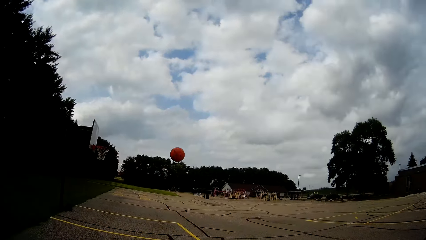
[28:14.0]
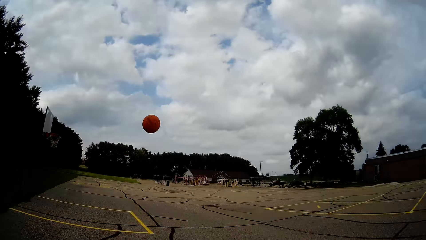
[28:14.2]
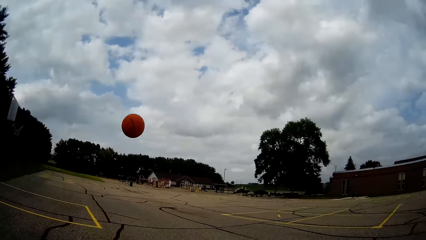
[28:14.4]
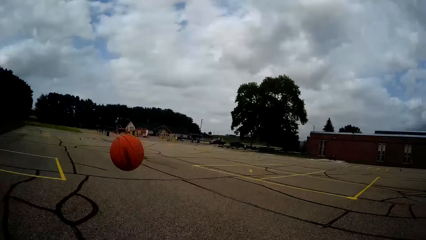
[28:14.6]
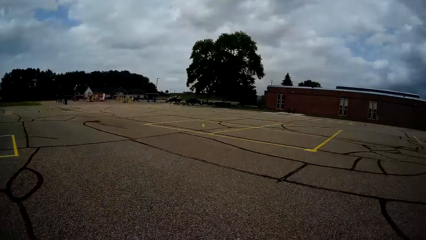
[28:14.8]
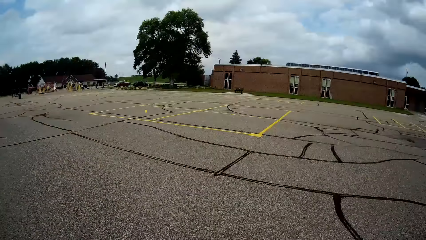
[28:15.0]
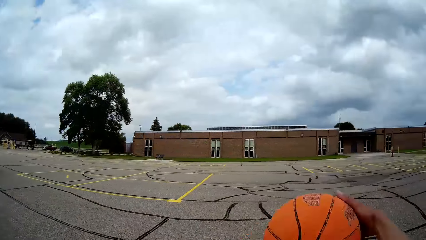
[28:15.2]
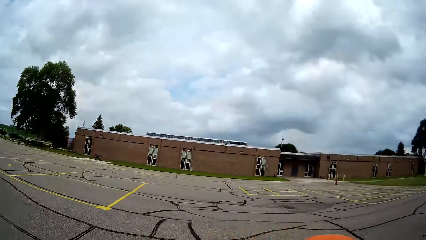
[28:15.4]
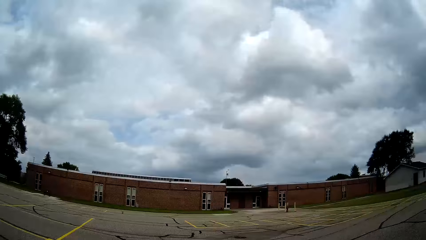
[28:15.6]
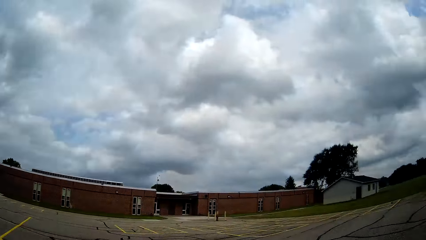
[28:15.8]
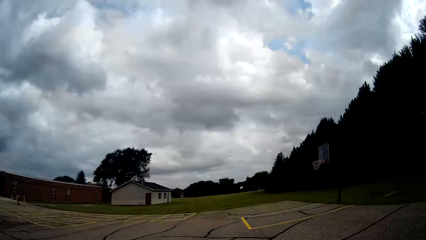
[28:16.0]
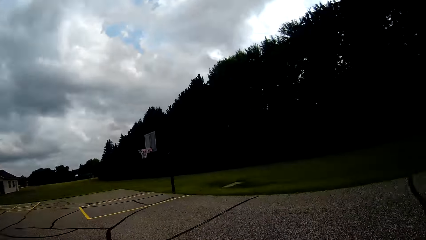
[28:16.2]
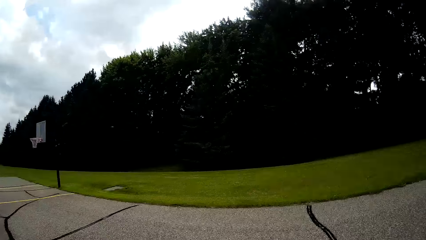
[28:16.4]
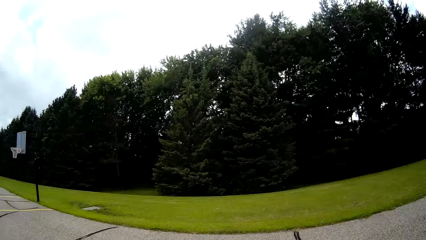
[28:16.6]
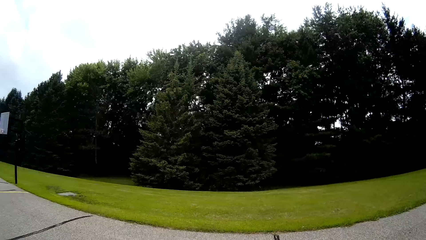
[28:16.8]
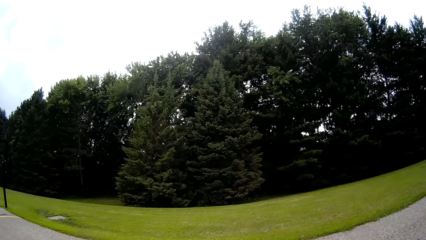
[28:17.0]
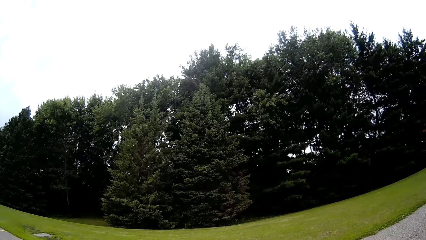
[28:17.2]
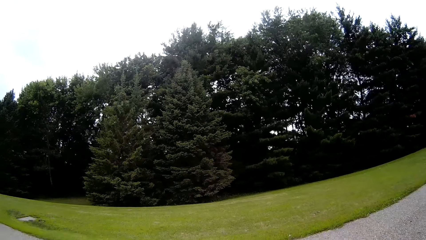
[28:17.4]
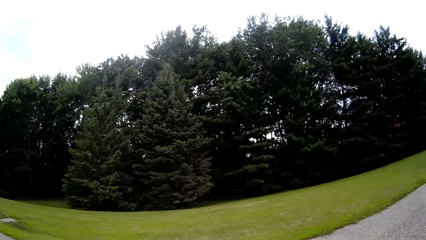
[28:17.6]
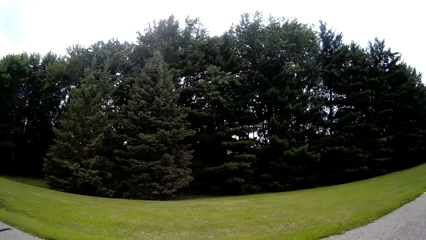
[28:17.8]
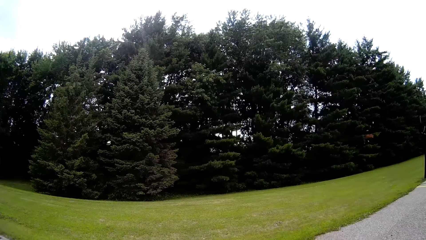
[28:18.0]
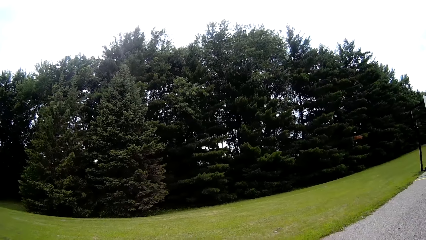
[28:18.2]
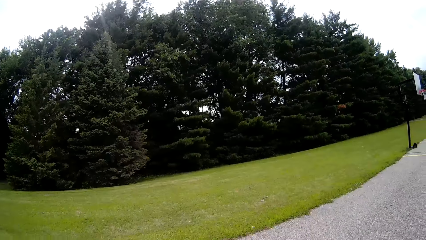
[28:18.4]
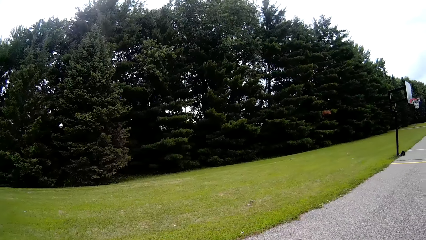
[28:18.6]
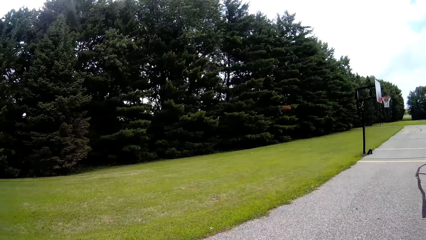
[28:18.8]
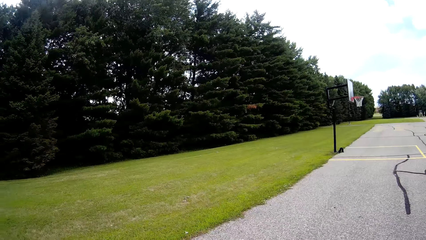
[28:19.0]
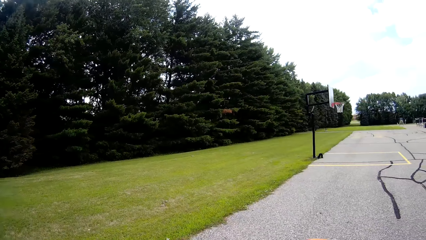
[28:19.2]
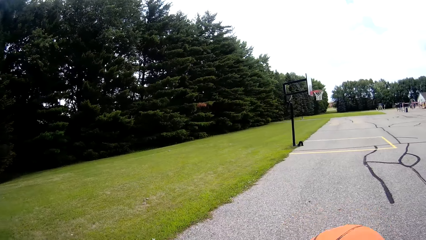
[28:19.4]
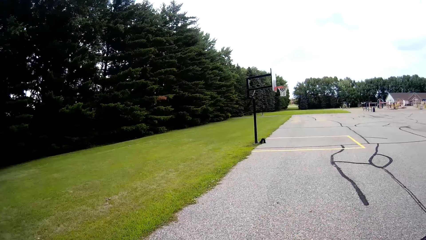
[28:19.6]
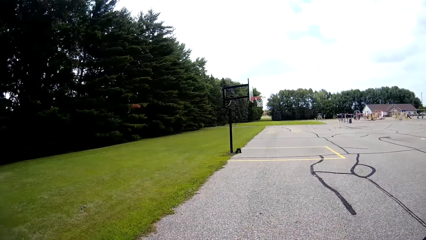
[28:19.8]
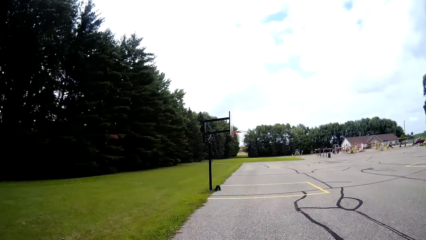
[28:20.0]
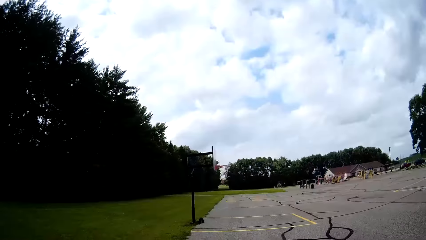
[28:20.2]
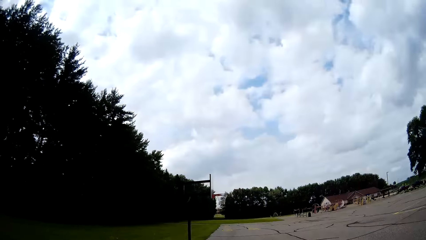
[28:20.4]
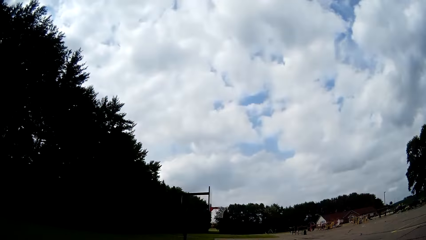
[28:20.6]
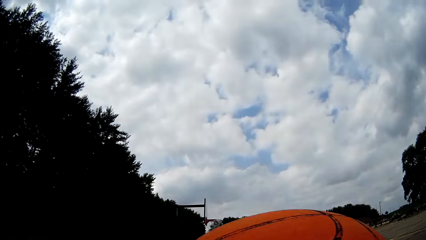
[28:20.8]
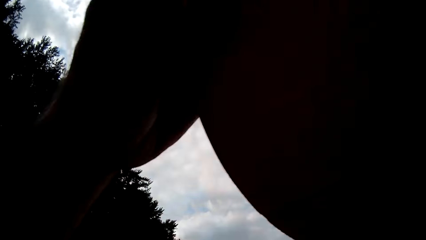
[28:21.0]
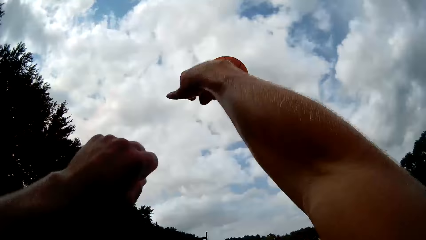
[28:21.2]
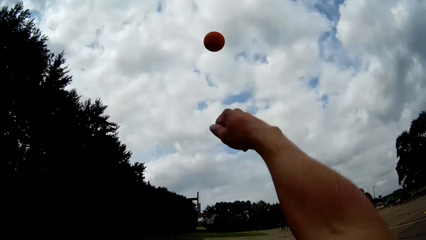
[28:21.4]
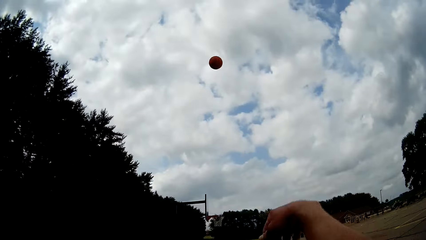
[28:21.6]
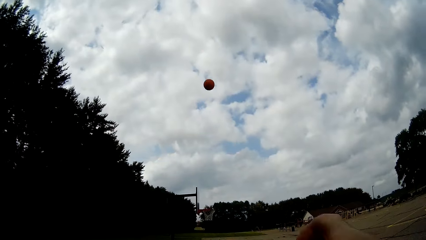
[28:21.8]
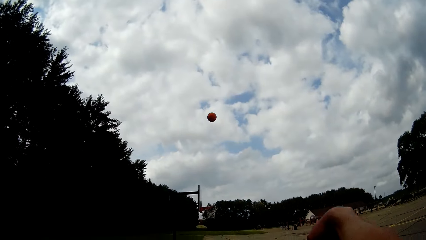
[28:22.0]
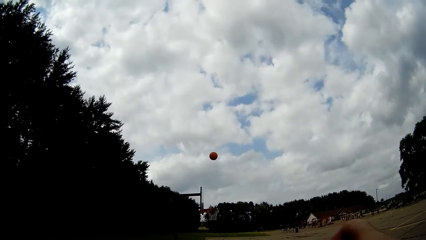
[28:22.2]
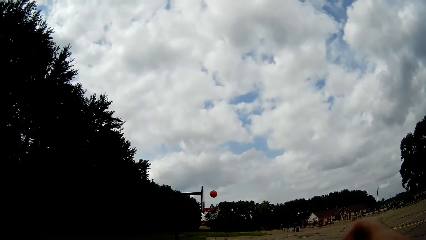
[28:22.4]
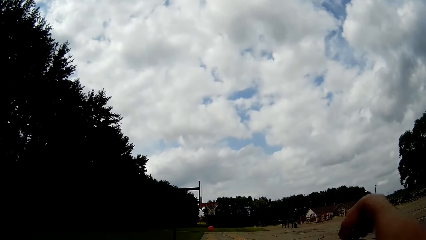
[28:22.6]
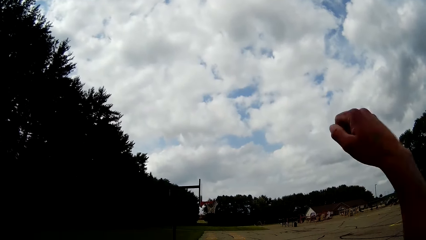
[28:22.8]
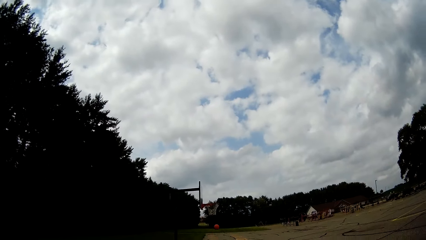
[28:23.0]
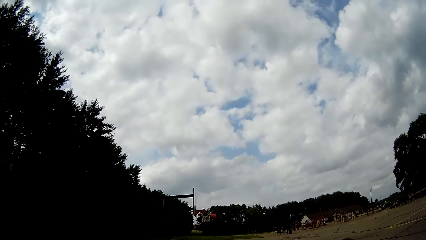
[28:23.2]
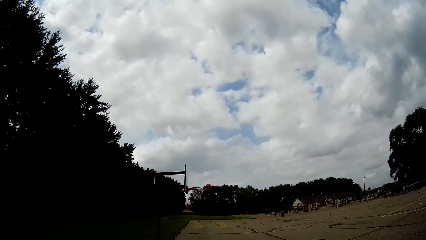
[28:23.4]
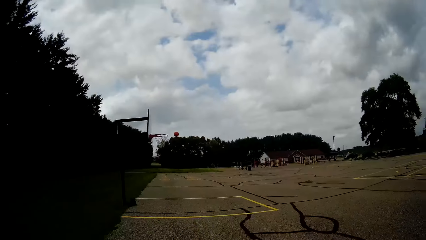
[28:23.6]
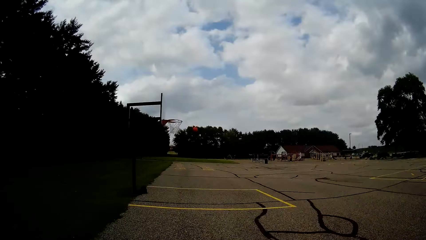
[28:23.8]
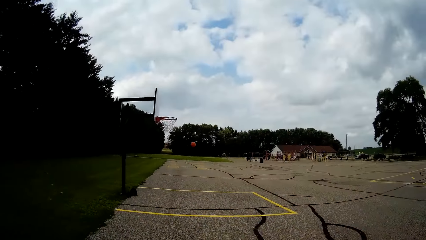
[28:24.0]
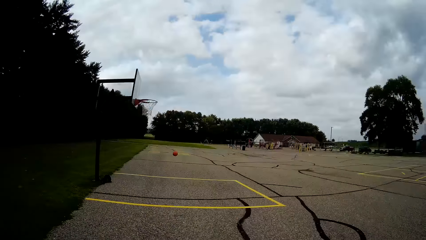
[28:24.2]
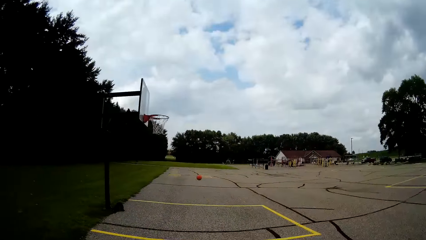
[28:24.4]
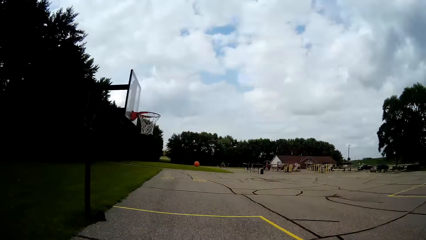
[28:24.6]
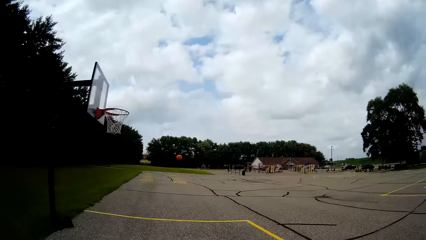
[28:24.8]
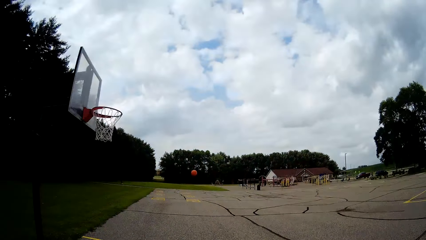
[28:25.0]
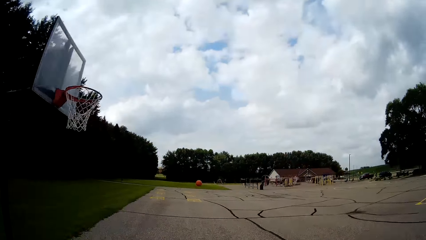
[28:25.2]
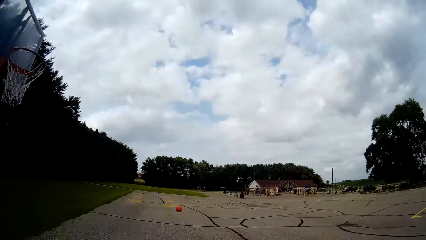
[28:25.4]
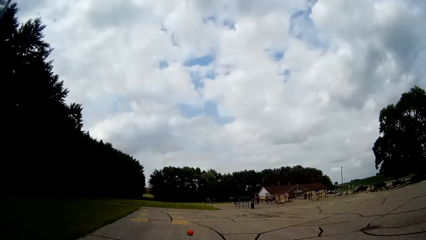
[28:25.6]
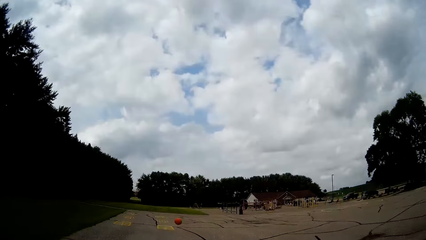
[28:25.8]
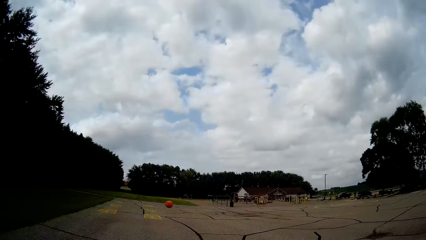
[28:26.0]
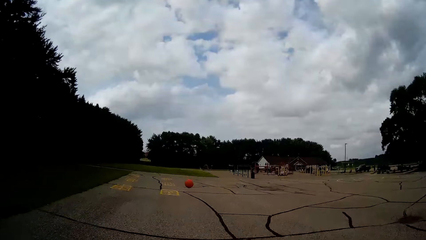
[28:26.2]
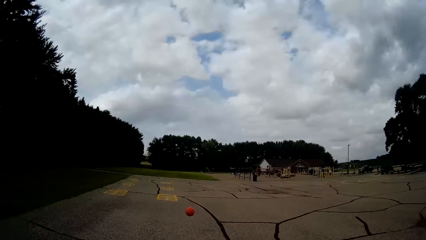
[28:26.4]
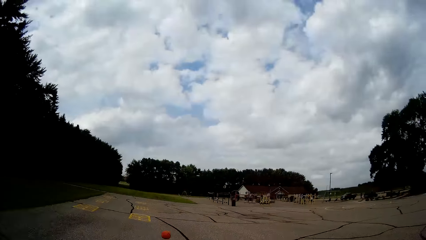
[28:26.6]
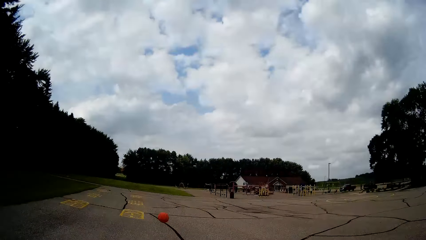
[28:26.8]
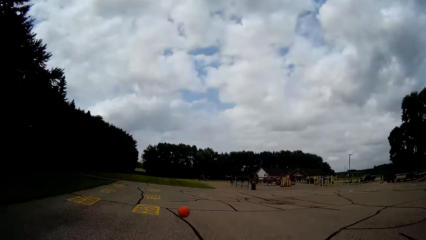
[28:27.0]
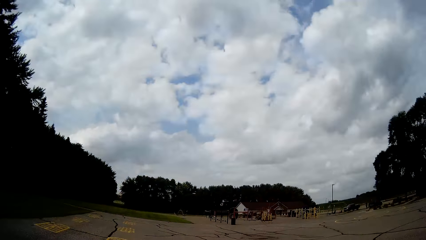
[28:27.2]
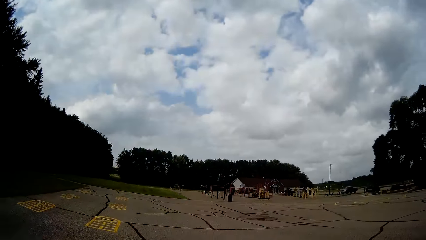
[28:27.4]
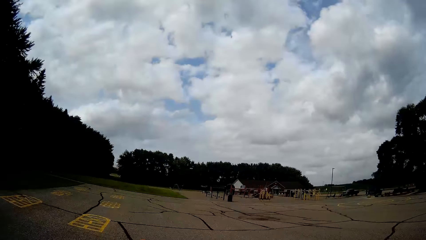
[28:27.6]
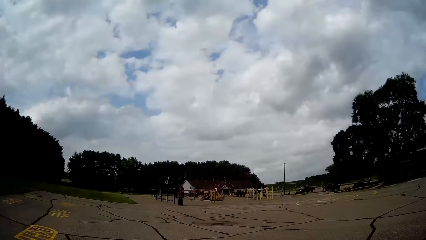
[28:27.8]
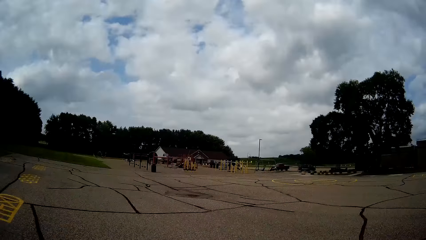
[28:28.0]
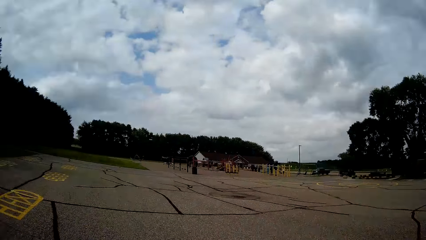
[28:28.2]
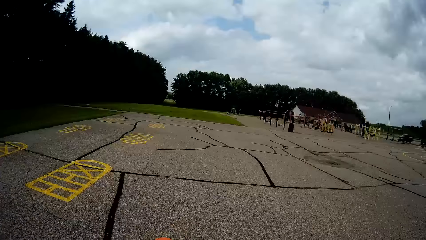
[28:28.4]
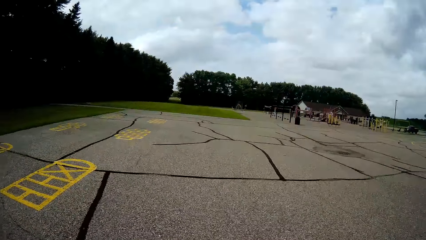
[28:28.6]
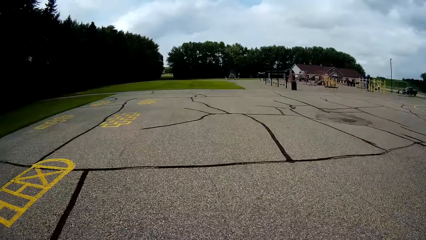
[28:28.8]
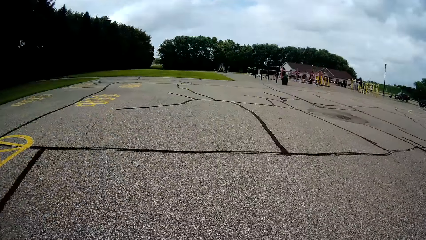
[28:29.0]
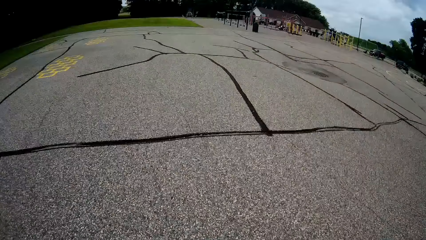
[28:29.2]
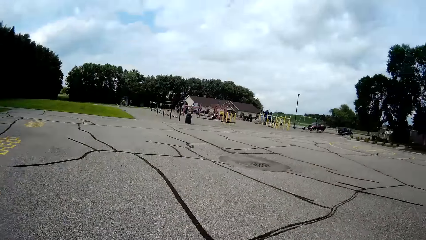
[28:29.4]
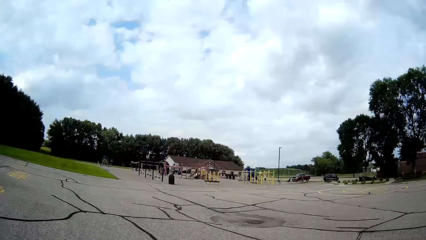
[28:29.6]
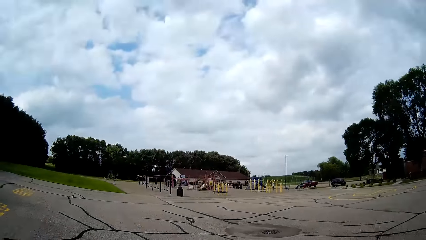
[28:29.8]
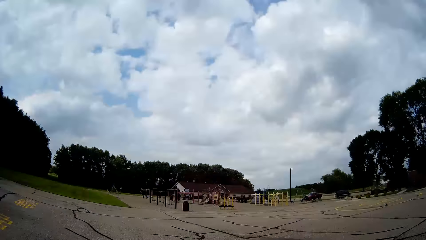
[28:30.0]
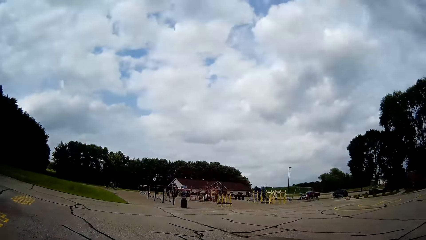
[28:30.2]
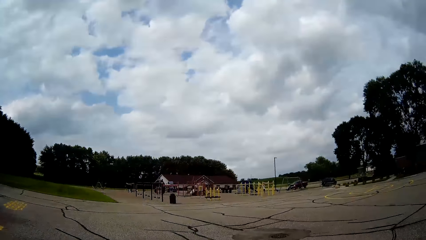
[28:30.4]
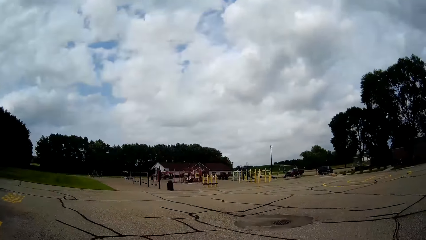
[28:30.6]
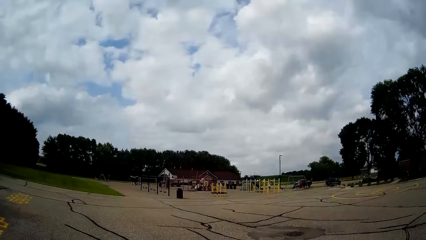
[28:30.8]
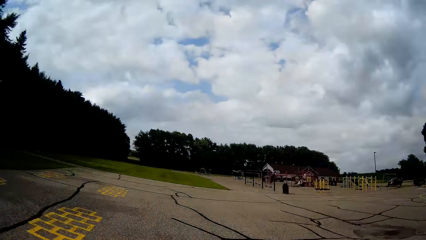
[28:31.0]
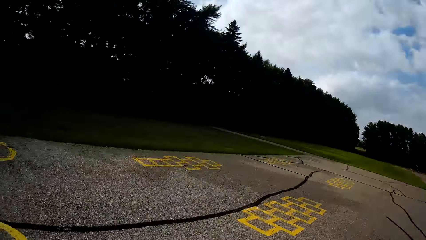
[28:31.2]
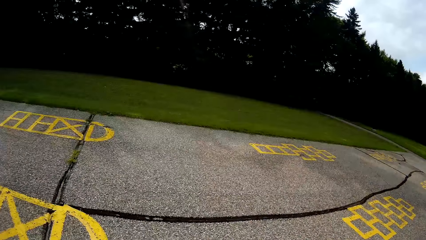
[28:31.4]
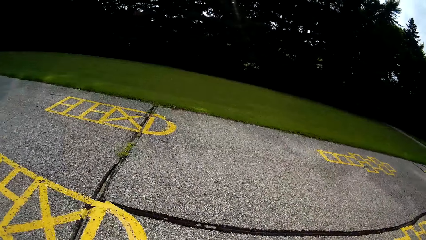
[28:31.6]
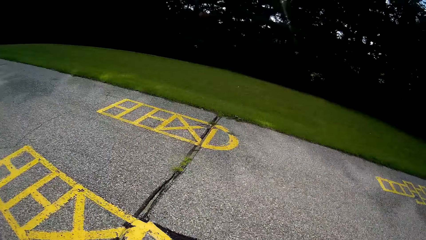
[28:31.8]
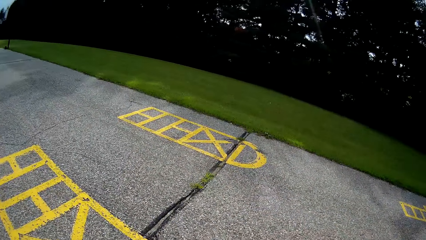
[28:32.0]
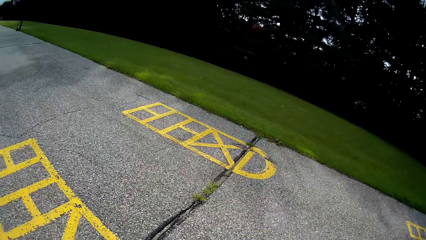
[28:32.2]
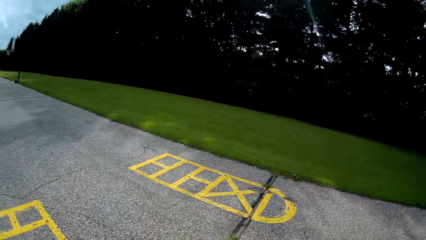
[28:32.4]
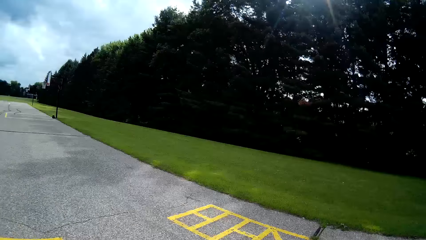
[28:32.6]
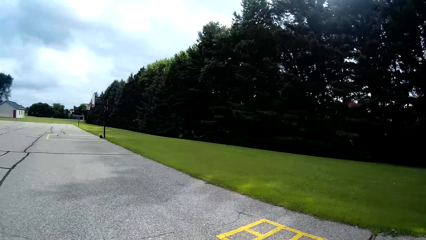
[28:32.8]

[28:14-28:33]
The camera wearer catches the ball with his right hand and takes the ball. He bounces the ball on the ground. He throws the basketball with his two hands towards the basketball net. He runs after the ball. He picks up the basketball from the ground with his two hands.
